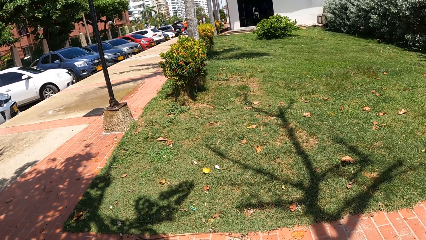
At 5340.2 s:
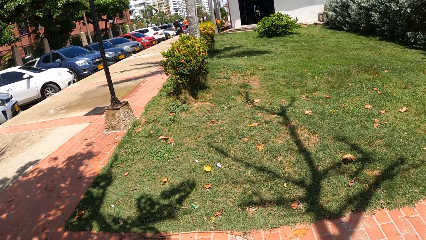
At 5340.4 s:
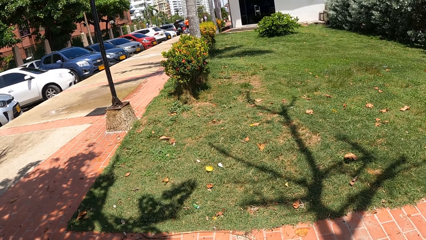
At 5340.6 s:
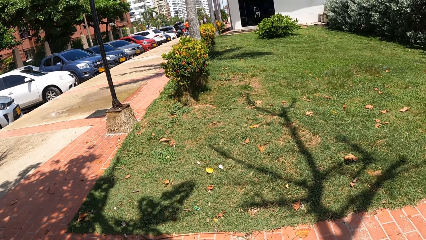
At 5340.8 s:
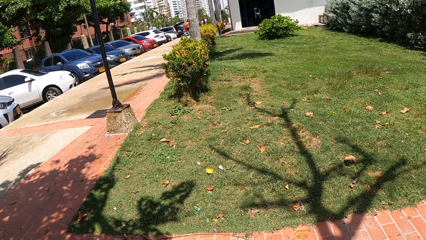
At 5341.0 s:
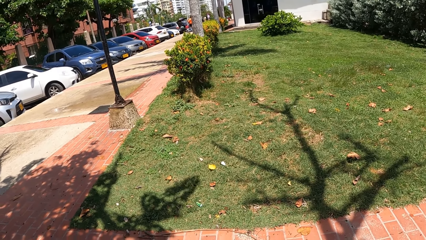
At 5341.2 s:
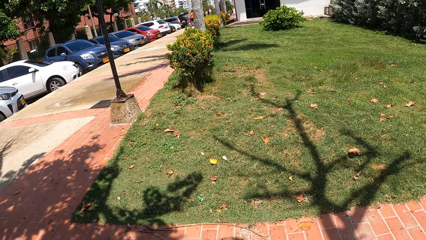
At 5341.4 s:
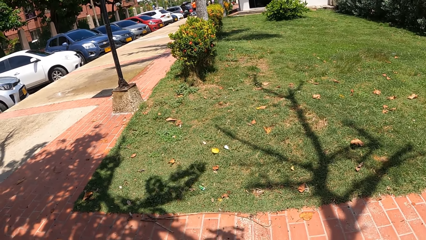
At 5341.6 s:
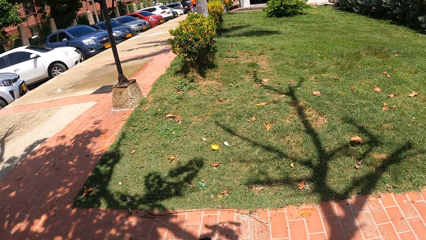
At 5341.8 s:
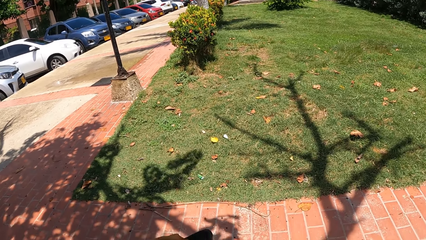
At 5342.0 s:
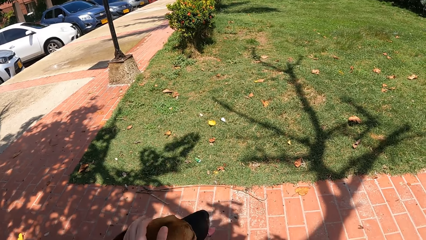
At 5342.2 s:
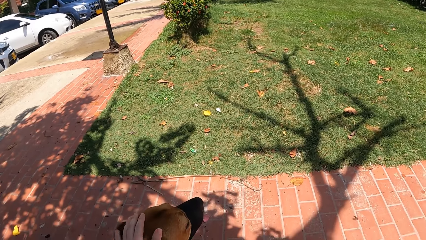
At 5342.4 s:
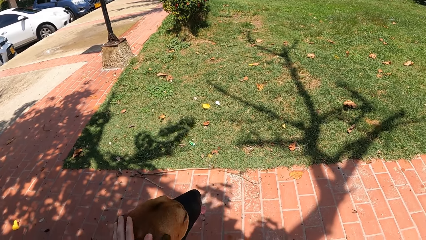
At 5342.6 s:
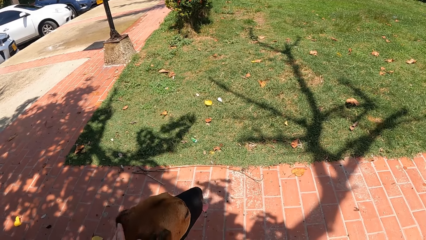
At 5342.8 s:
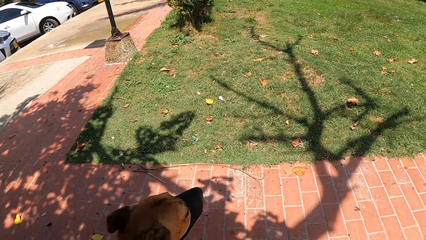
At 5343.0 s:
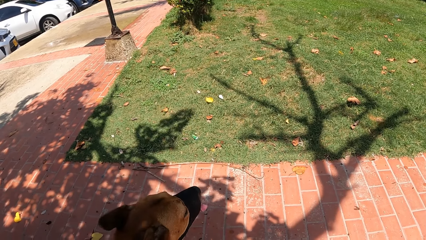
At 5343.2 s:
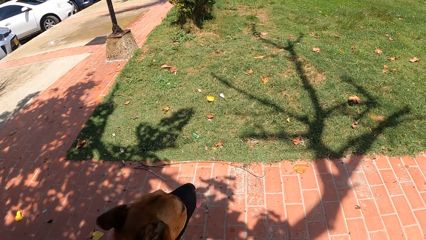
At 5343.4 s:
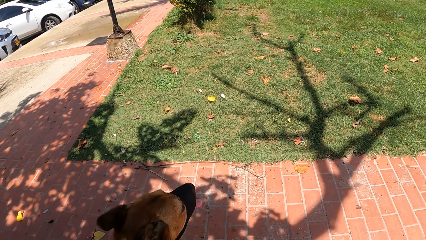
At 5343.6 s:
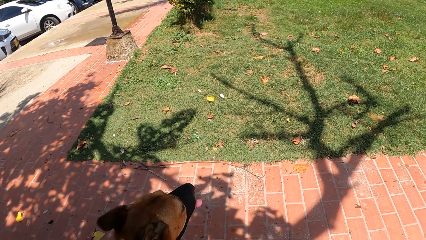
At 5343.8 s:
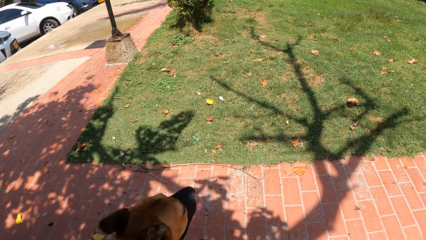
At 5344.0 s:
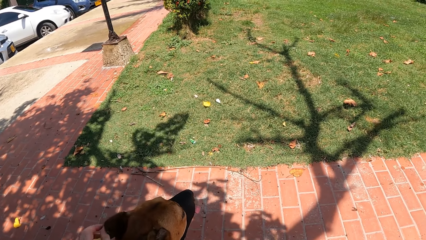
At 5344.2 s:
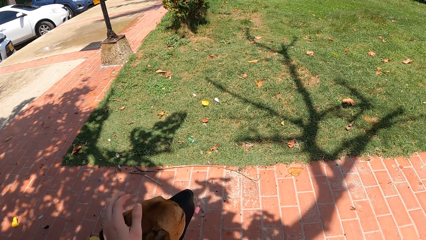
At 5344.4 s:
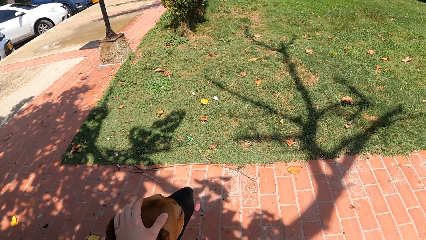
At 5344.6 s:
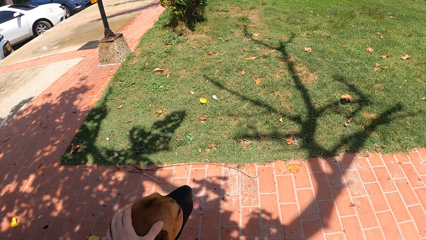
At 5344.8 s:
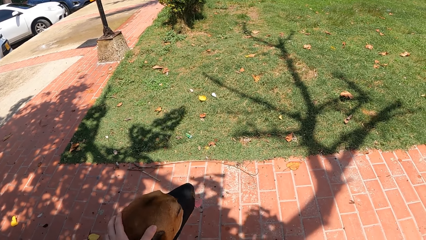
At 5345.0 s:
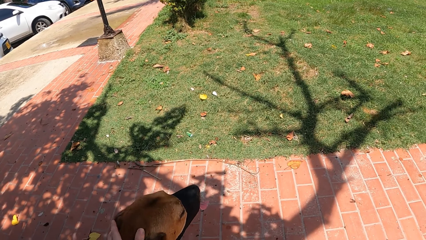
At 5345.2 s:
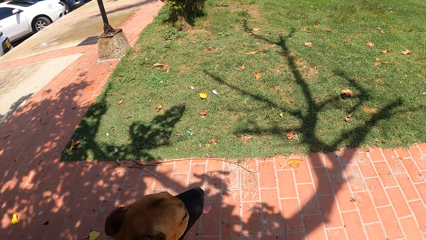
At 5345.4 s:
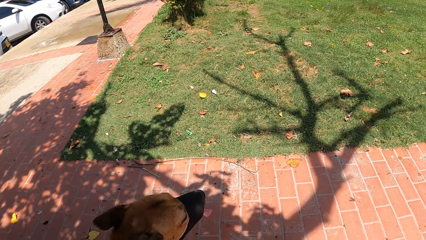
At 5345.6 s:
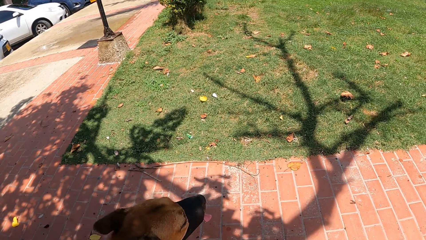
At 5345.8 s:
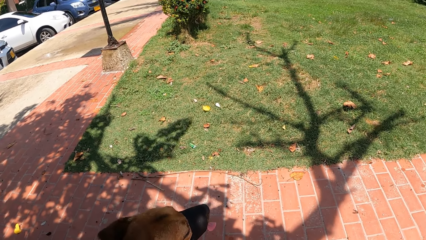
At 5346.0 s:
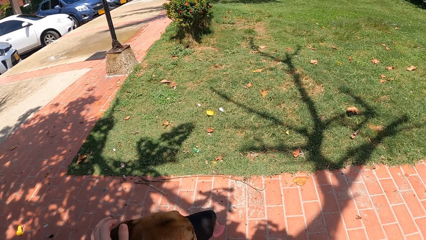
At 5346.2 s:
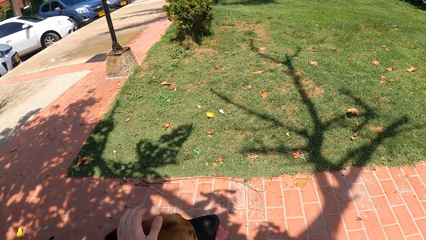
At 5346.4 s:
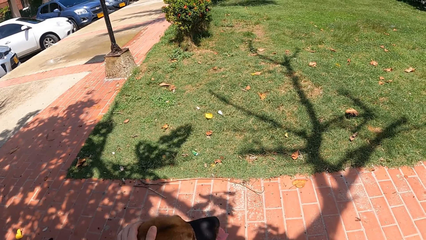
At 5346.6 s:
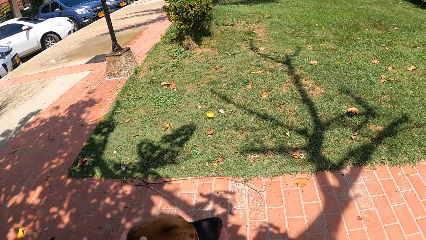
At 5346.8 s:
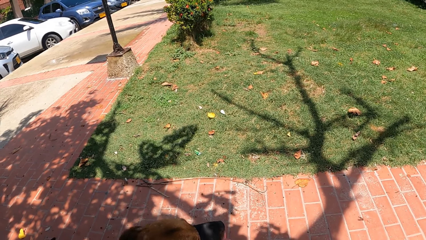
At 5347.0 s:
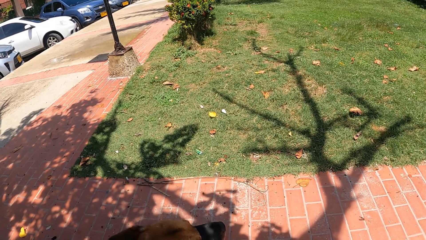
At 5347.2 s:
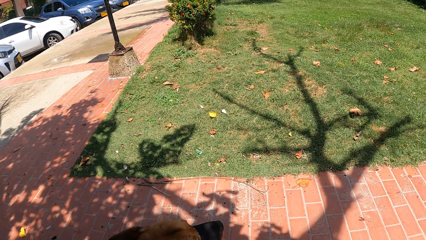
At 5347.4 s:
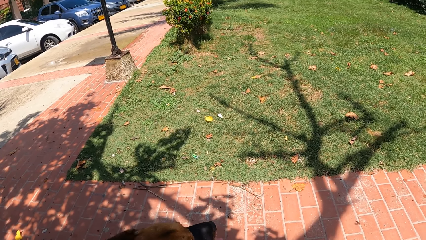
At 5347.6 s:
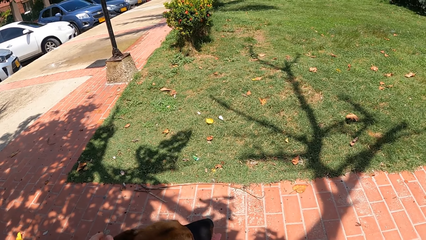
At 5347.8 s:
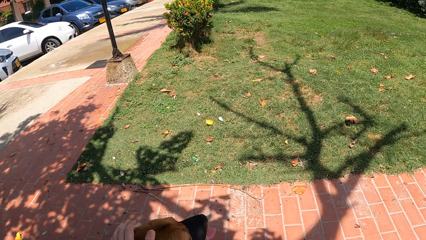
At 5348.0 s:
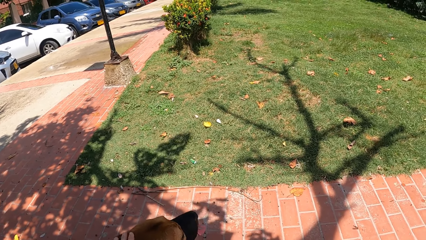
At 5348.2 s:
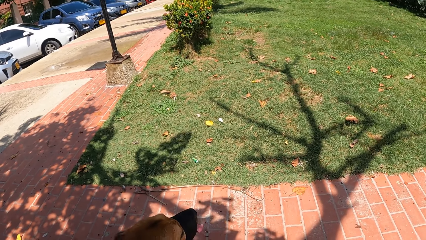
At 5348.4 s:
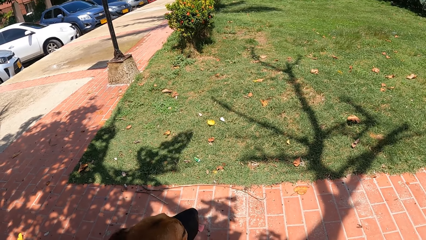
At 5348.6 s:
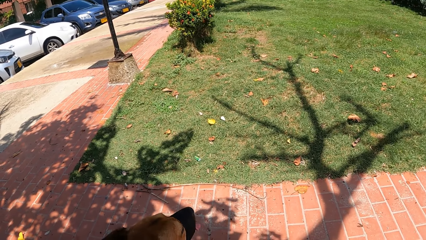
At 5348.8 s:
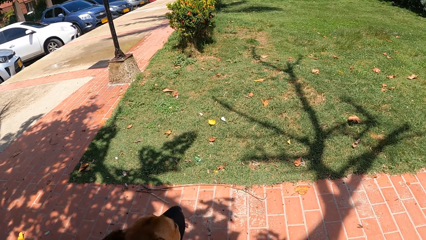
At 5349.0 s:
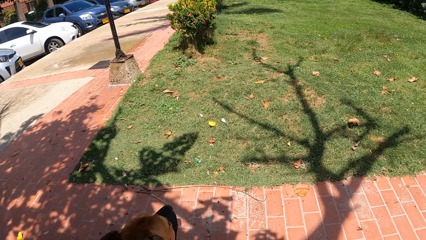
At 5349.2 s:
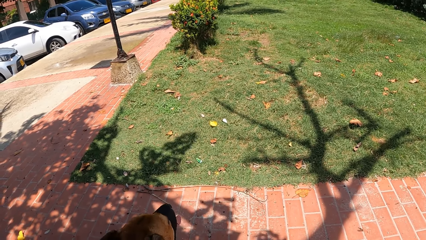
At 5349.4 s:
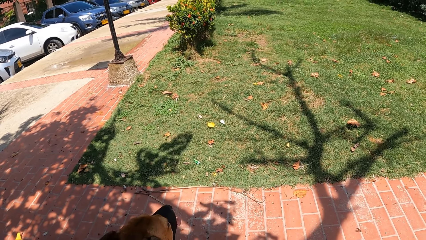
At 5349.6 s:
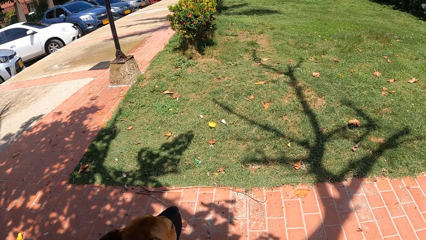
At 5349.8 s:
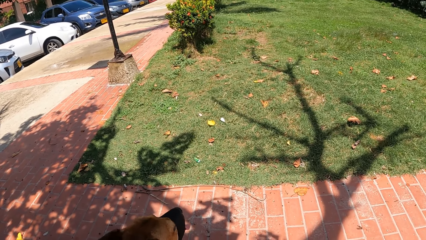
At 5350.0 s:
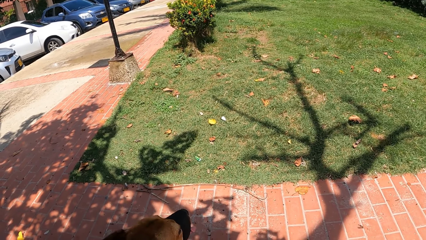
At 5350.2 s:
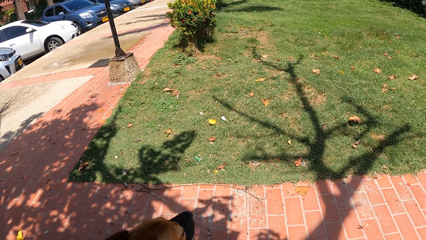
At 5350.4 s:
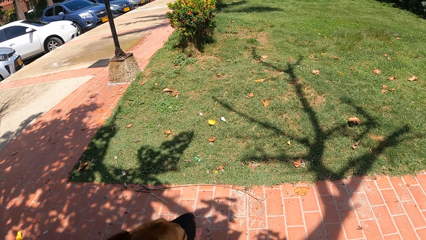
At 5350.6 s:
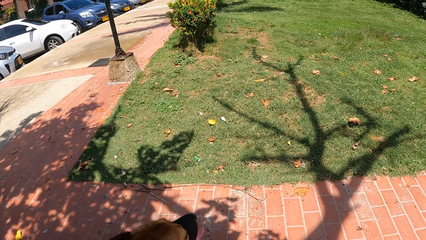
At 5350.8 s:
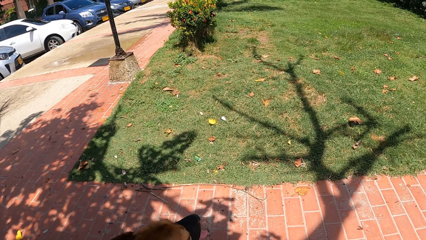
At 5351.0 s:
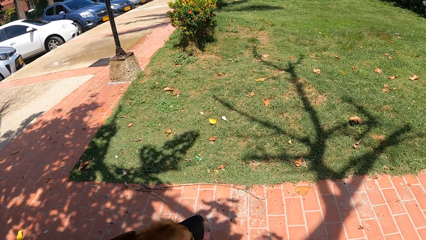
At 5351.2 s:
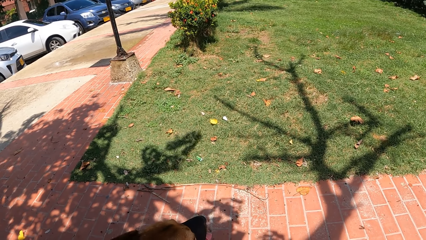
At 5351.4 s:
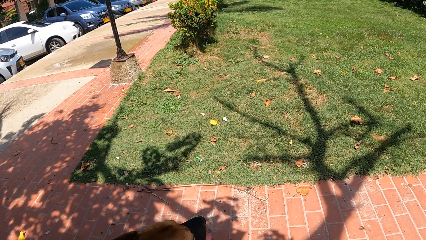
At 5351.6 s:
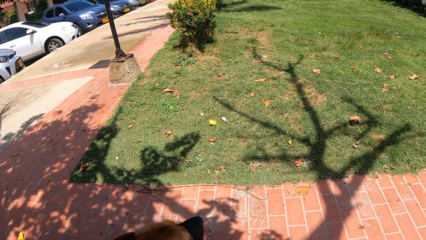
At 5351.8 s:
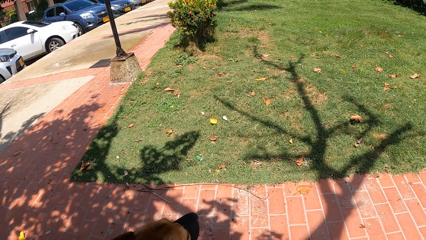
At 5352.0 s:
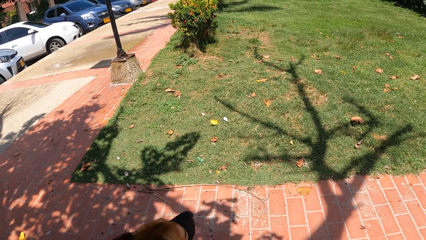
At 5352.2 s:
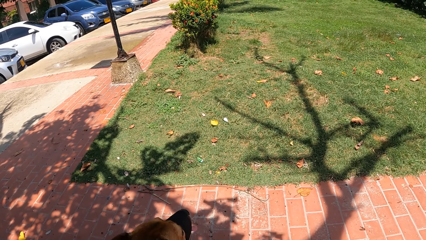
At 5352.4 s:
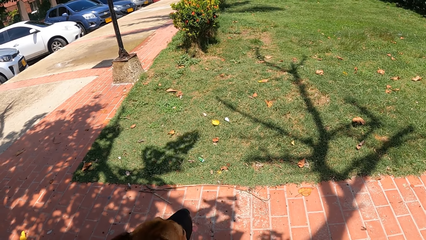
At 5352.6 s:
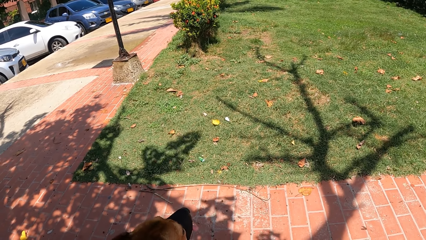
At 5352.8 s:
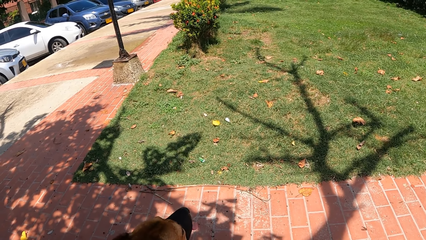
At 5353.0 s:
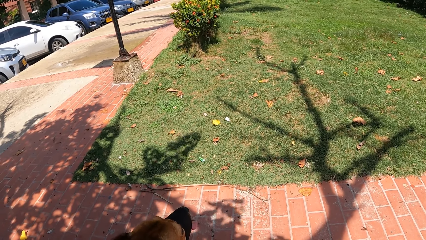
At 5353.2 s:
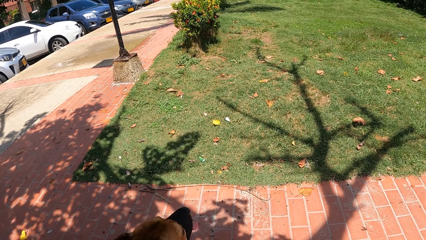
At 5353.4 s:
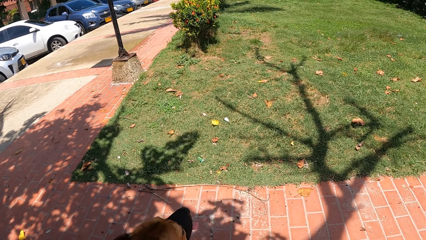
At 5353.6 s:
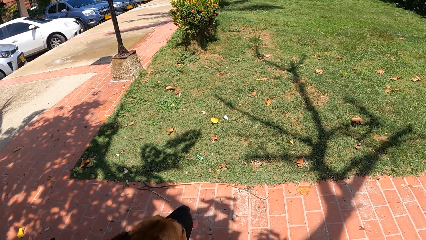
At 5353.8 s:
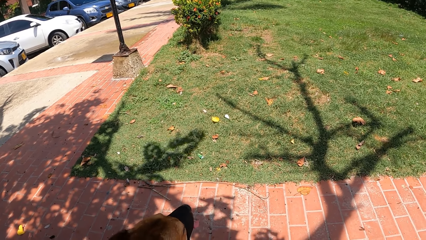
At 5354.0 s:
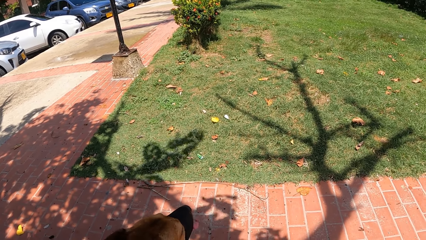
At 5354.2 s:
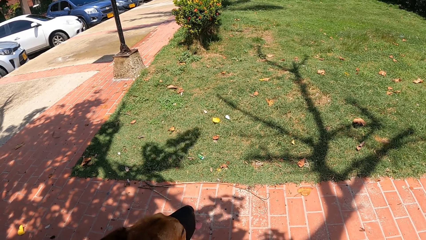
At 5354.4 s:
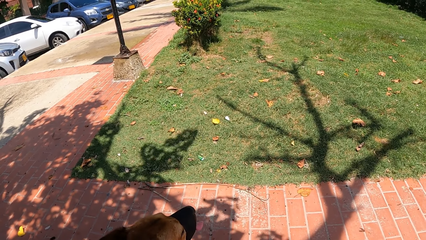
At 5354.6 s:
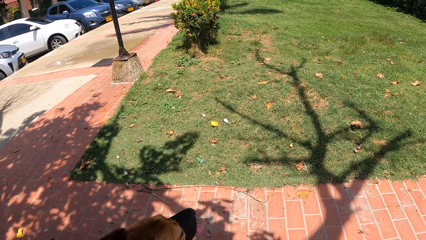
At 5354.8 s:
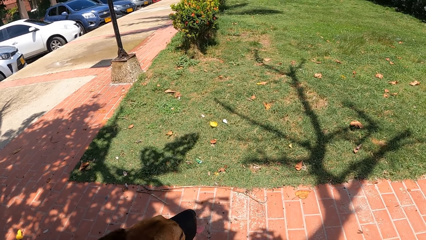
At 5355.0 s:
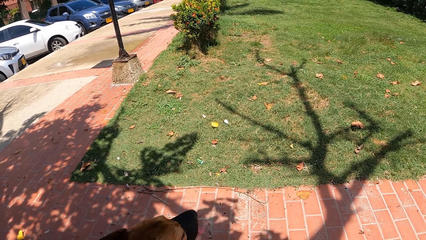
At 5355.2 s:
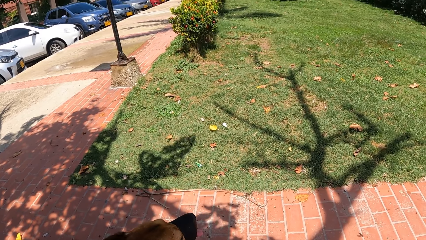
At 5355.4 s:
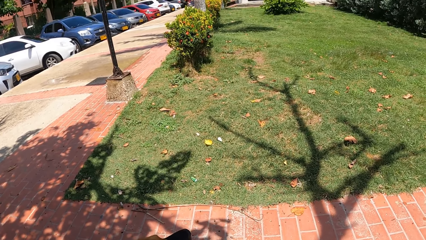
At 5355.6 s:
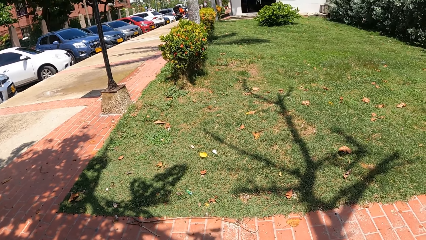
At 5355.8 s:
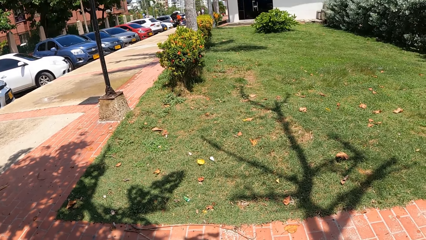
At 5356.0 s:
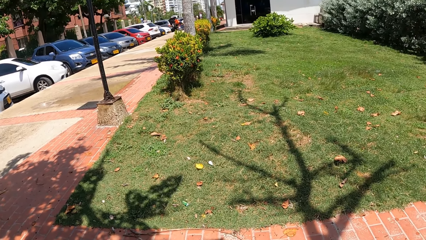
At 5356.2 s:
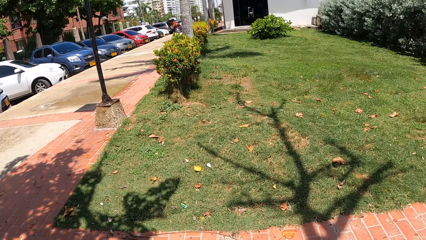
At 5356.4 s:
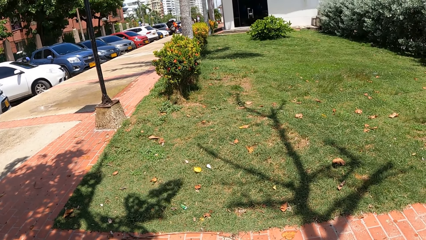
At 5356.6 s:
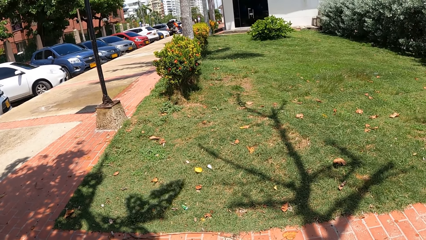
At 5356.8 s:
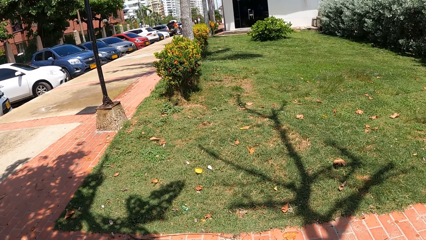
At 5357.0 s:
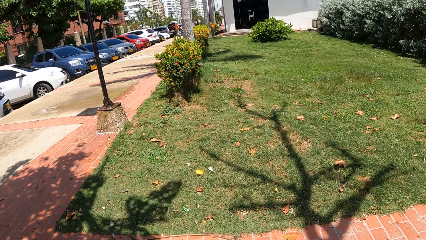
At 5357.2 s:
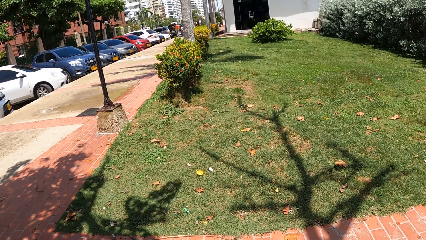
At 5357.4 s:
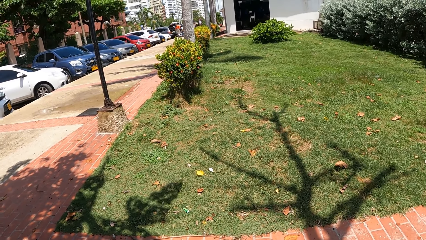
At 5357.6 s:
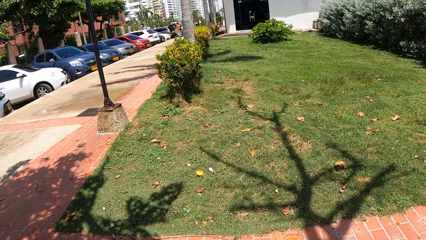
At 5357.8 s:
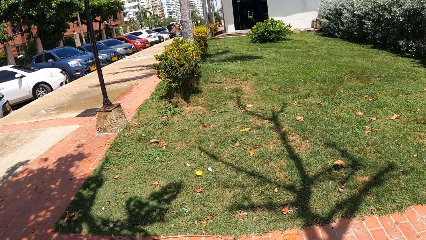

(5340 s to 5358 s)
The camera wearer touches the dog. They look around.
